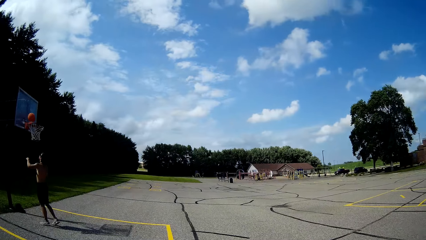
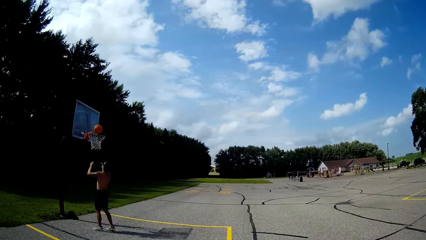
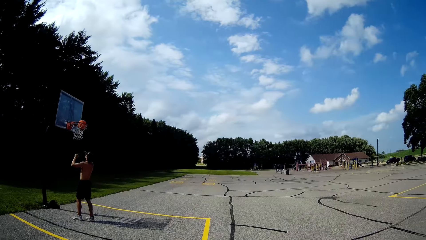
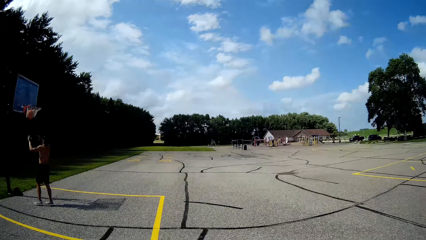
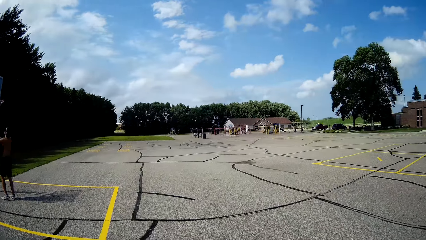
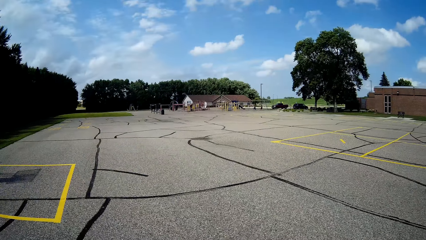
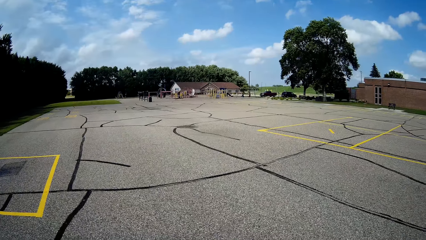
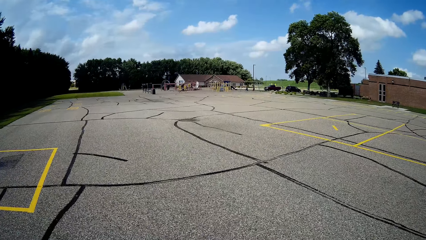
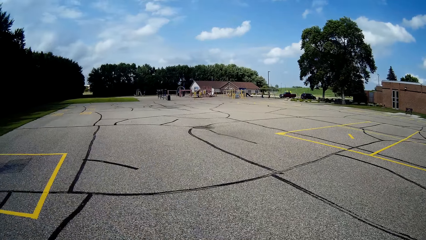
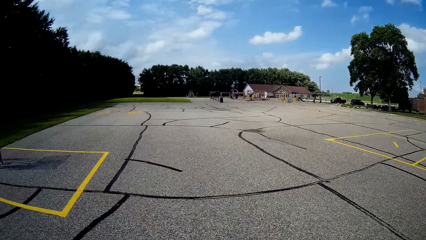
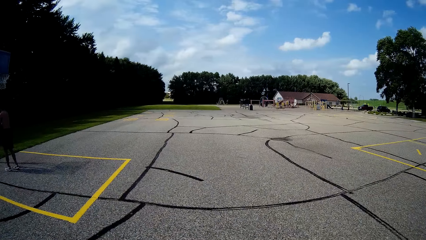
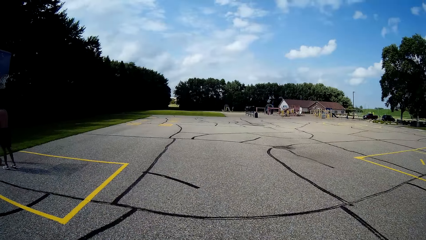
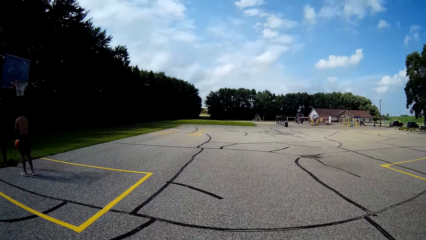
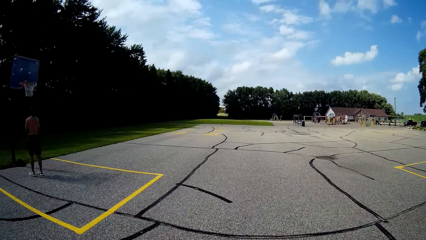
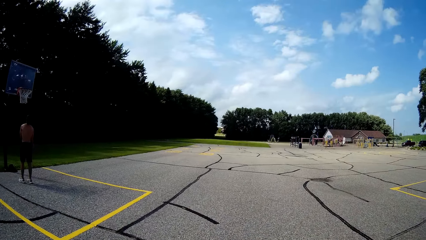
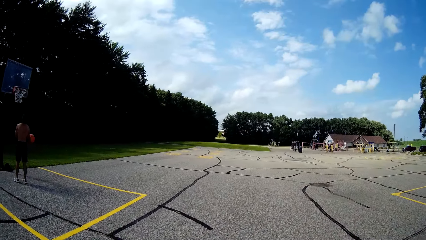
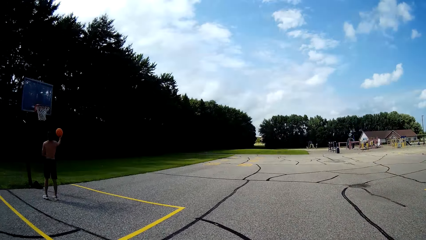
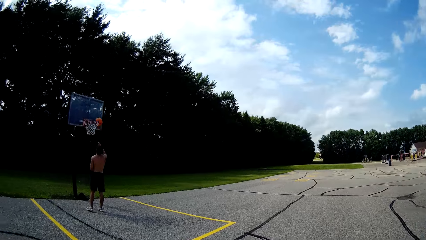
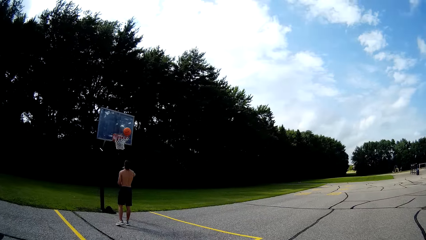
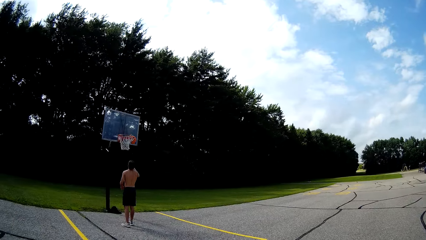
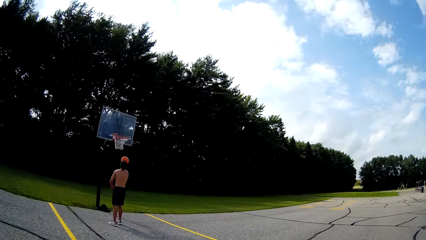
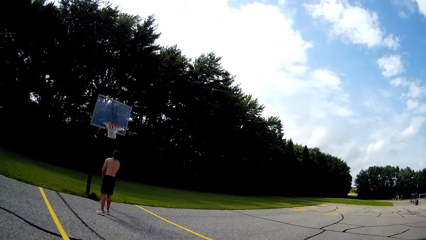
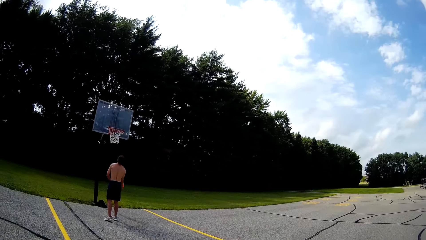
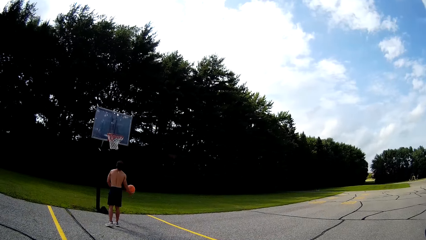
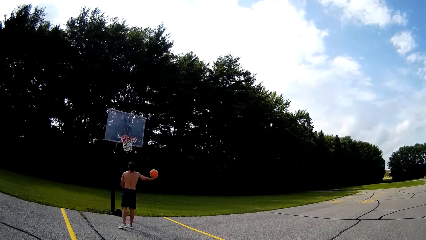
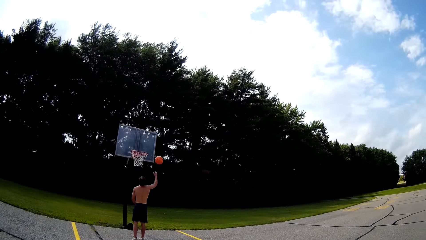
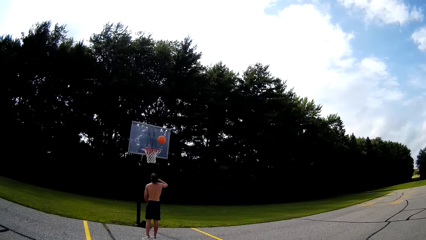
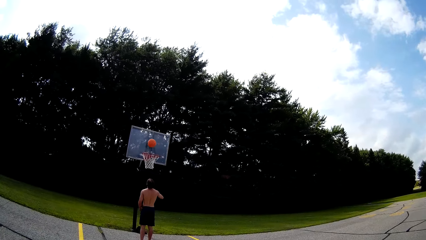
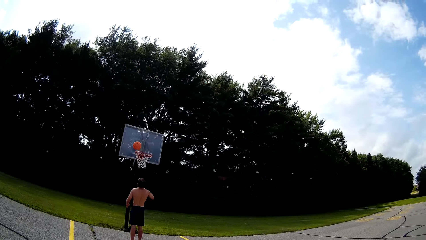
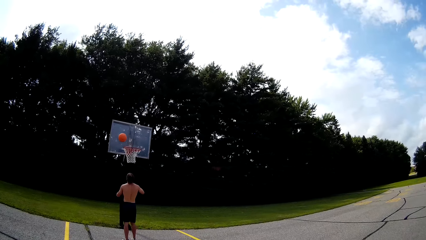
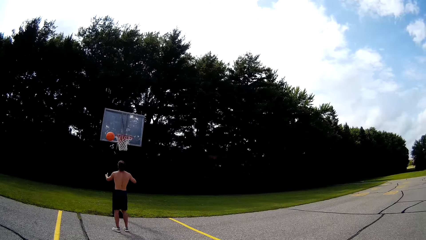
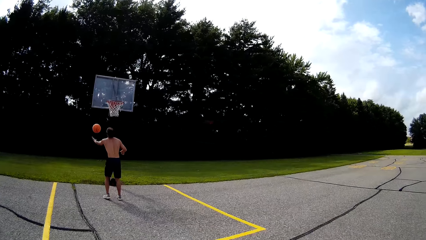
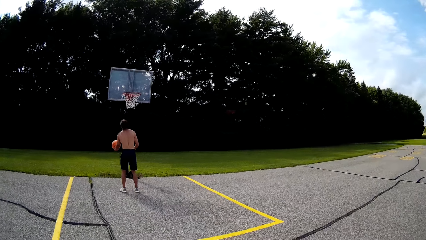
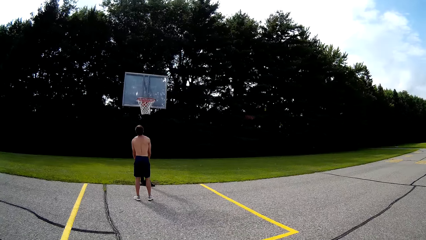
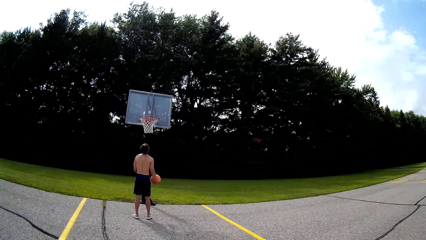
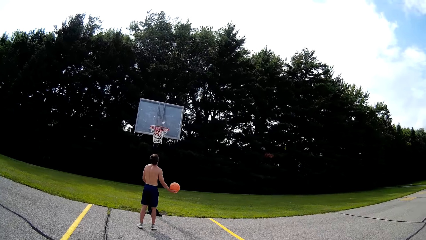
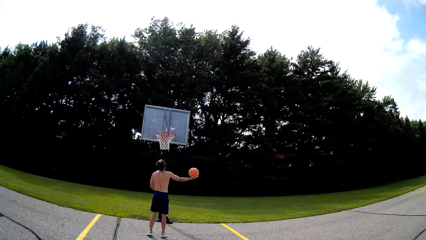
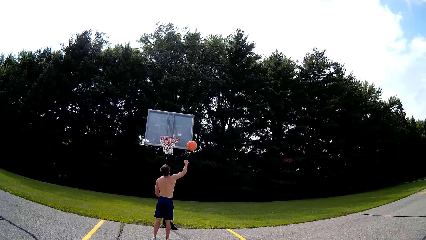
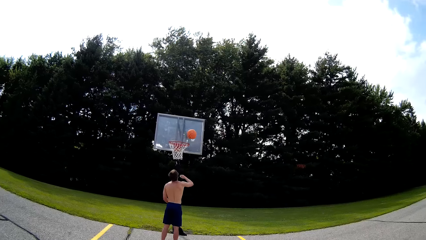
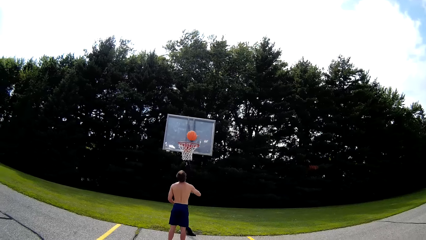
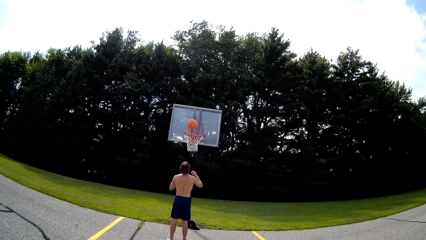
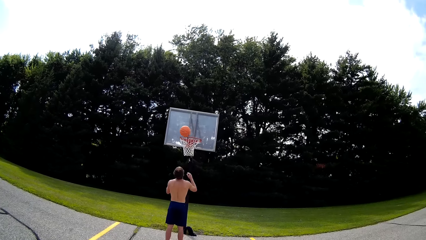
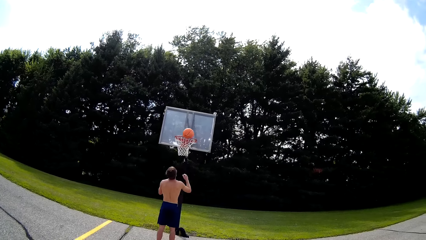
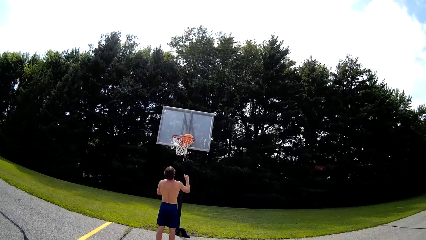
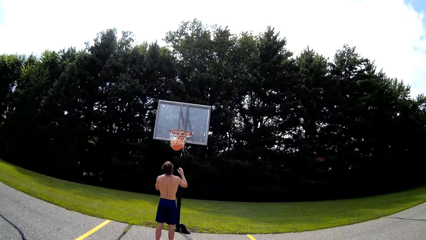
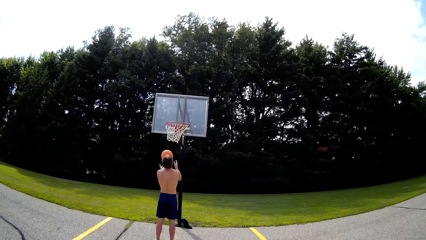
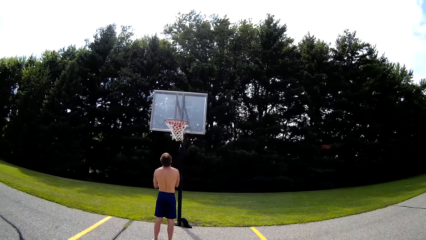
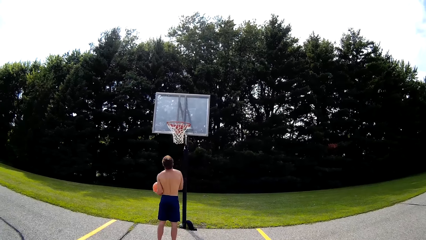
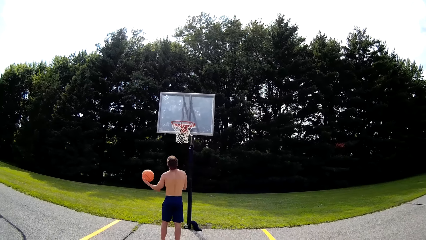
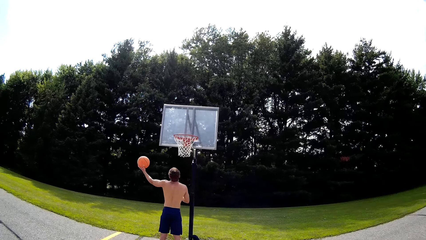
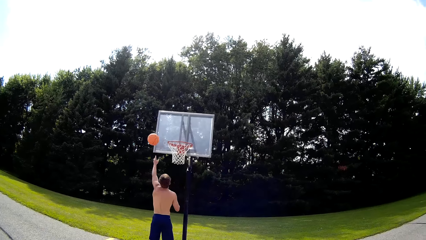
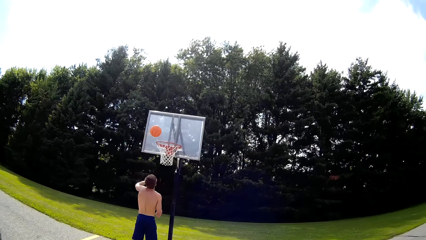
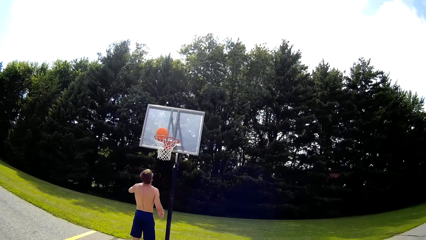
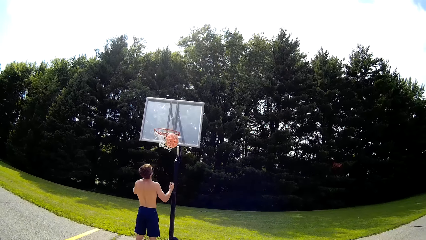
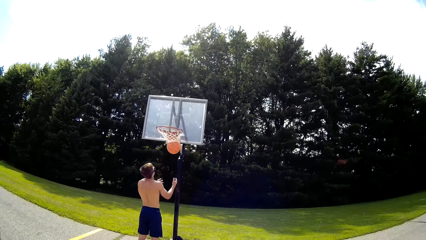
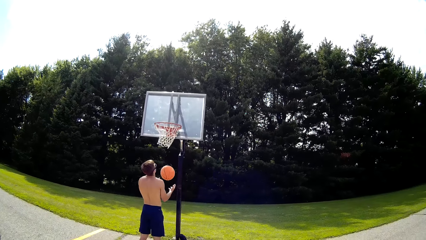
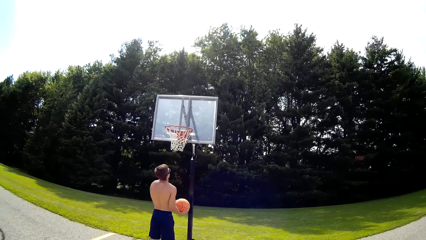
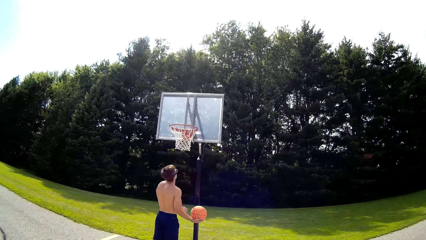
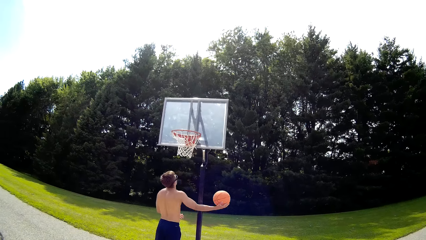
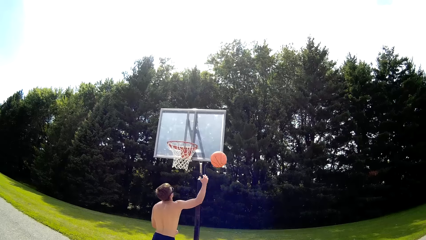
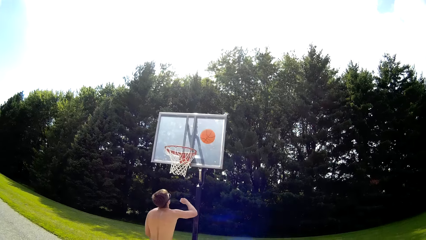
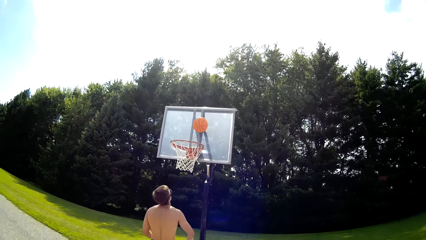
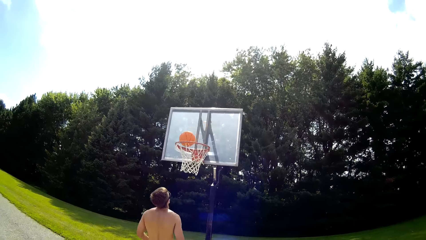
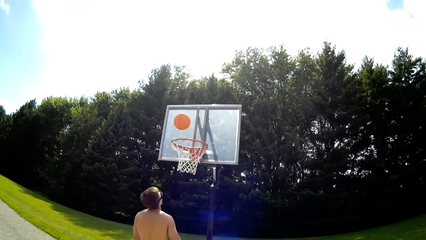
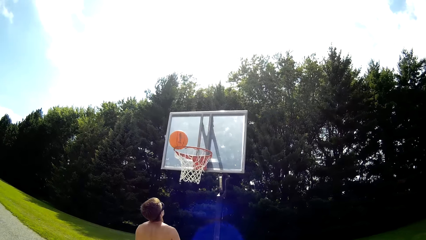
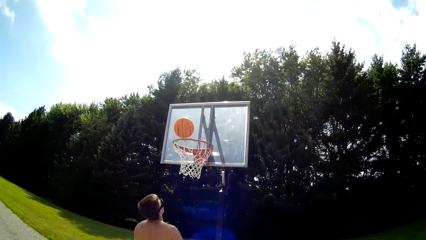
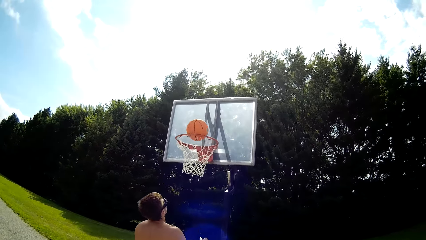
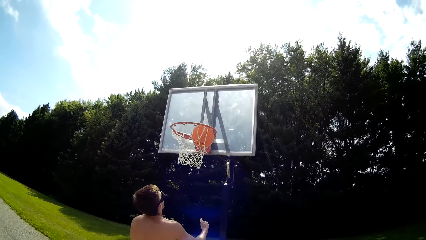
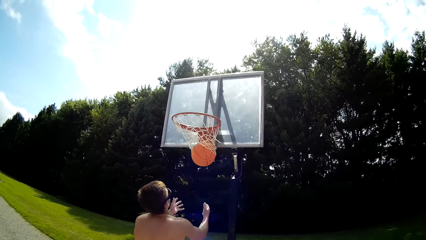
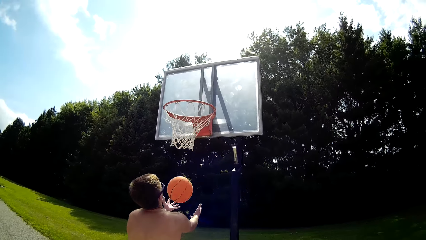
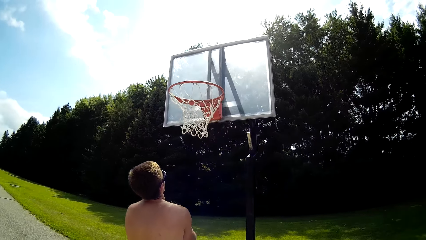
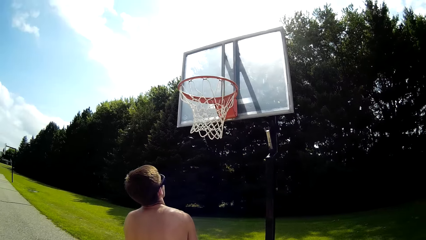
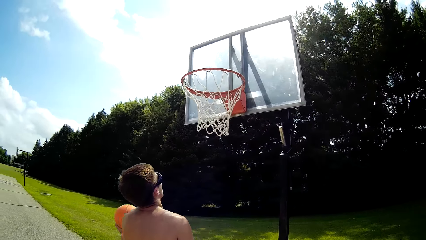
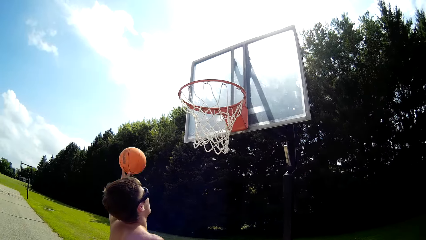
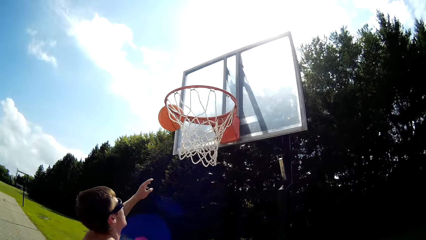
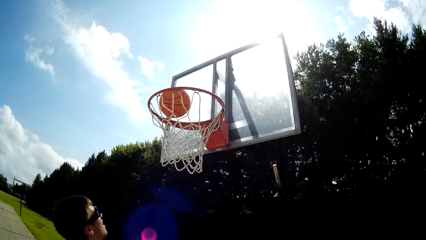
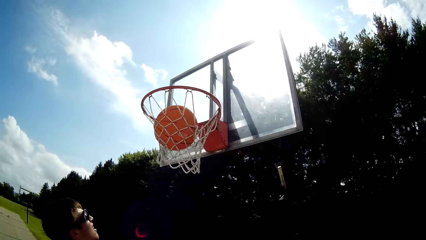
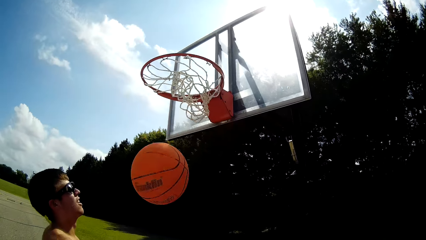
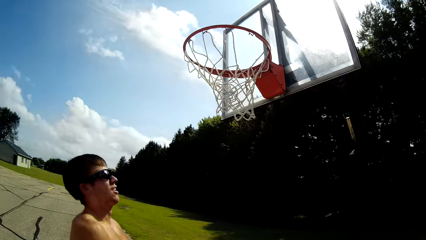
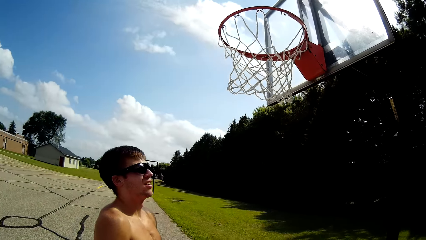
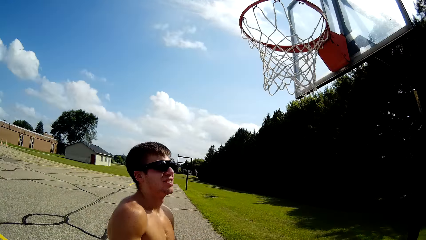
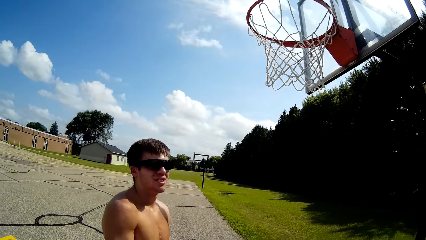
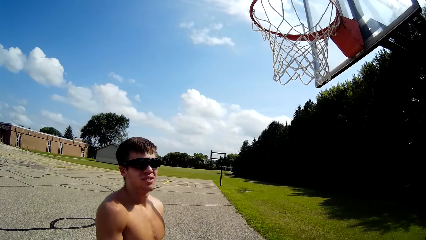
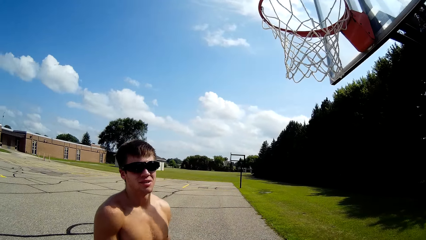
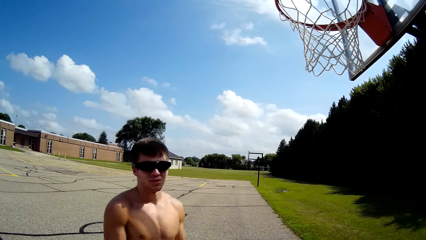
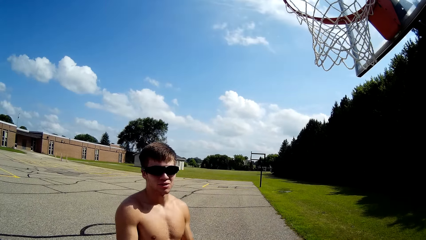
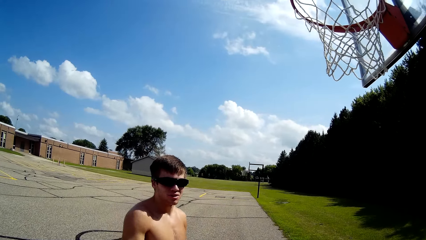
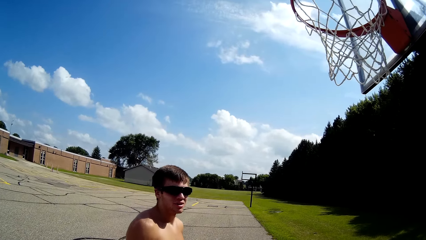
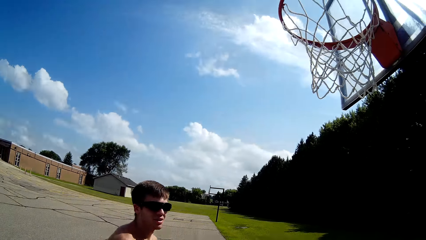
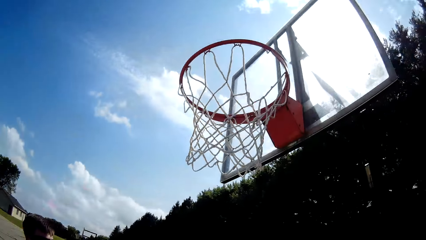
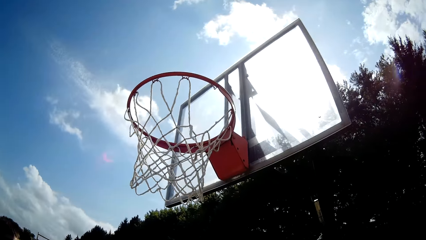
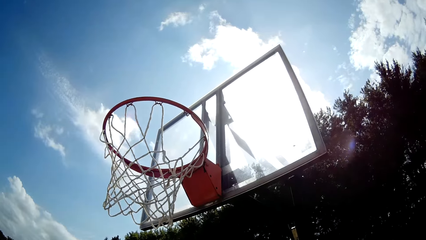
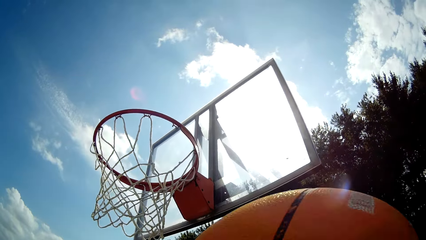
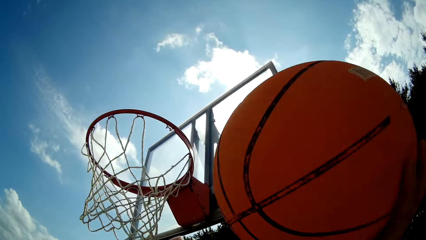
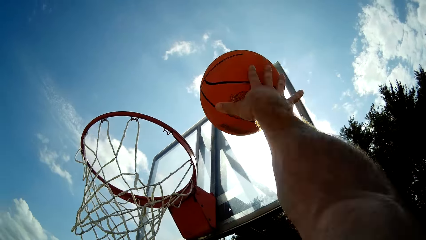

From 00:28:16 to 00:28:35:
The camera wearer looks around. A man takes the ball and throws the ball in the basketball net. The man takes the ball and puts the ball in the net. The man takes the net. The man picks up the ball and puts the ball in the net. The camera wearer interacts with the man.
